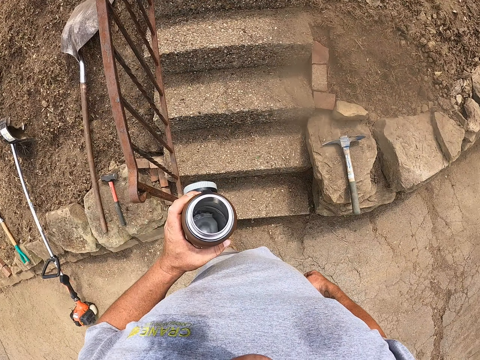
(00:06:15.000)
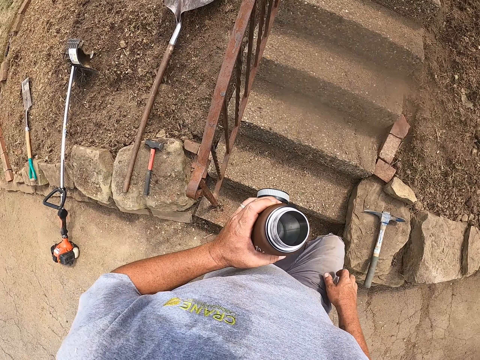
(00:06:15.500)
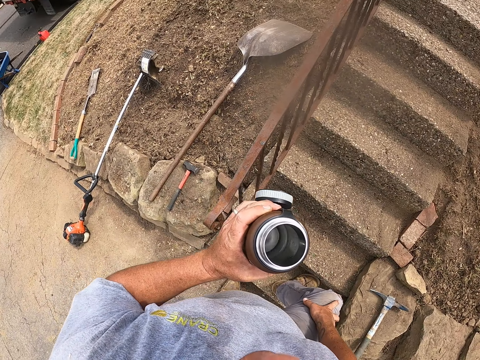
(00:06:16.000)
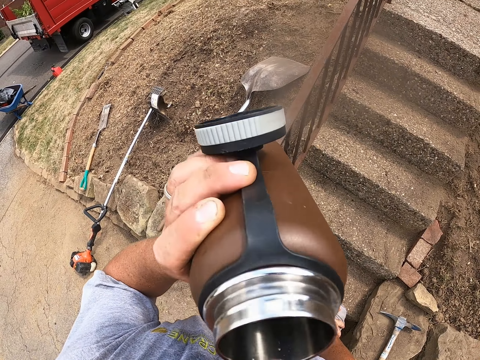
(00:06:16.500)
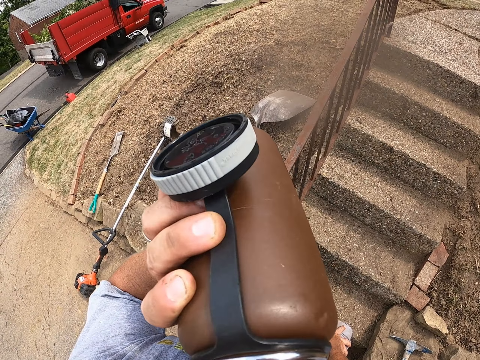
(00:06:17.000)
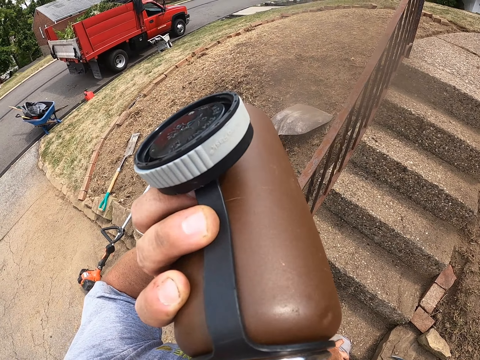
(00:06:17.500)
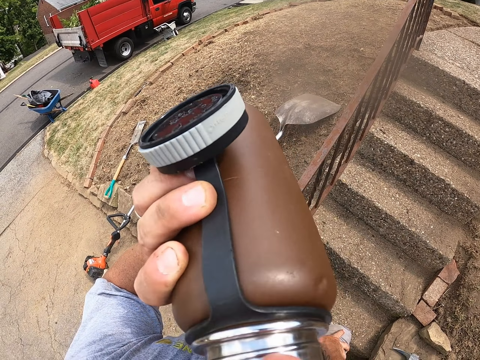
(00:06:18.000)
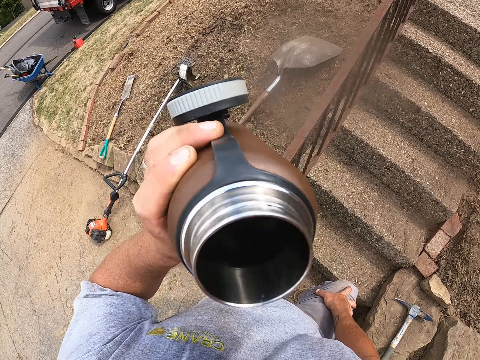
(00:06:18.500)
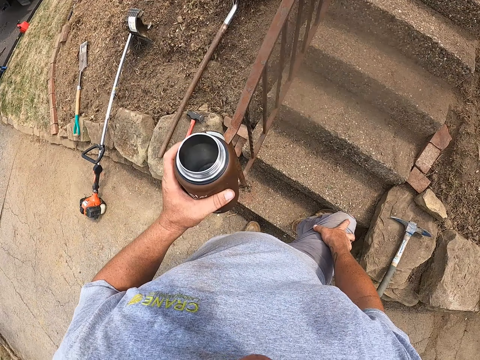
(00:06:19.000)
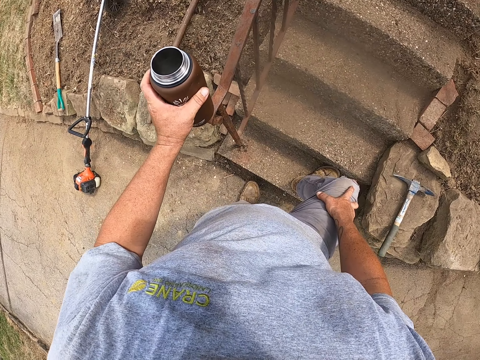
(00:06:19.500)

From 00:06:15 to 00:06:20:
The camera wearer puts a bottle down. They move a leg. They drink from the bottle. They put the bottle down.

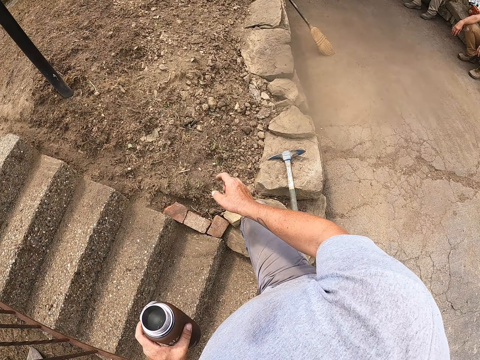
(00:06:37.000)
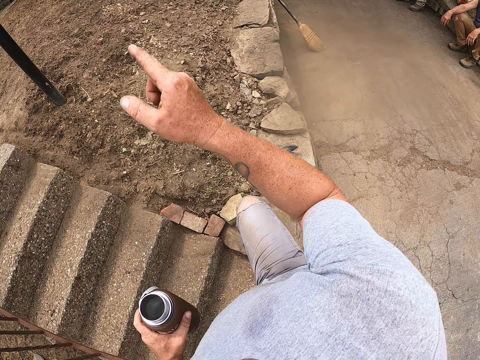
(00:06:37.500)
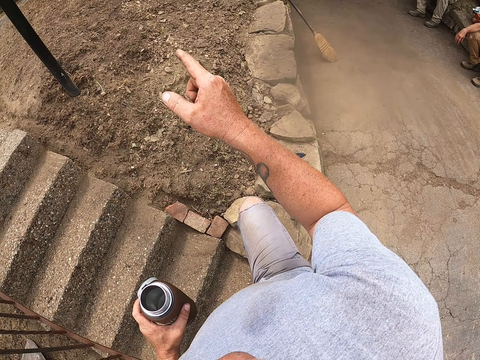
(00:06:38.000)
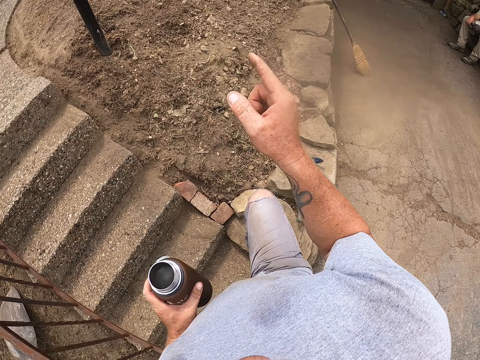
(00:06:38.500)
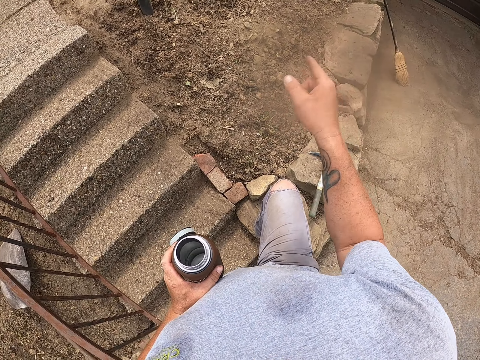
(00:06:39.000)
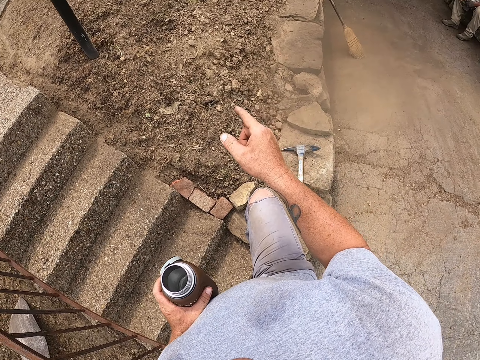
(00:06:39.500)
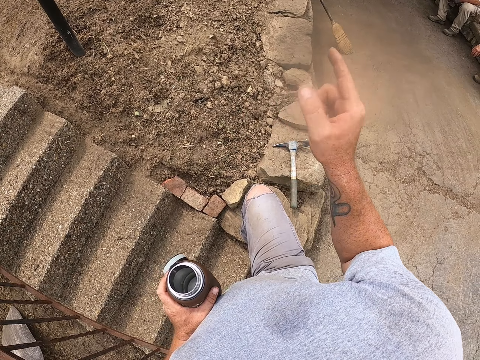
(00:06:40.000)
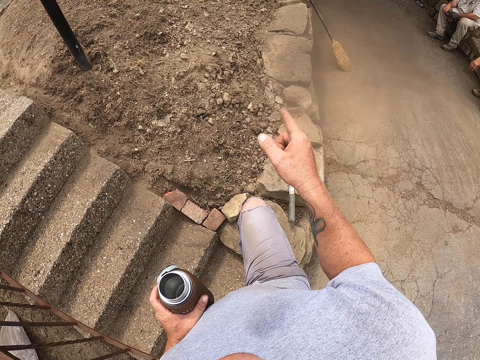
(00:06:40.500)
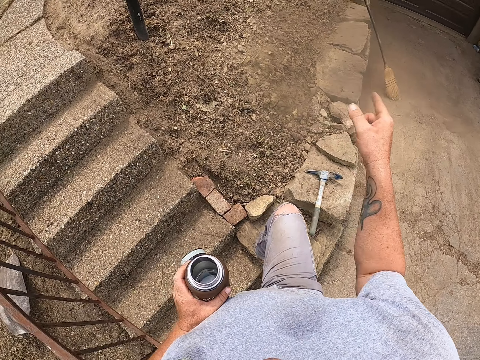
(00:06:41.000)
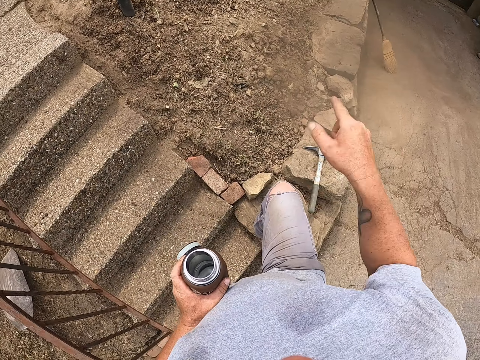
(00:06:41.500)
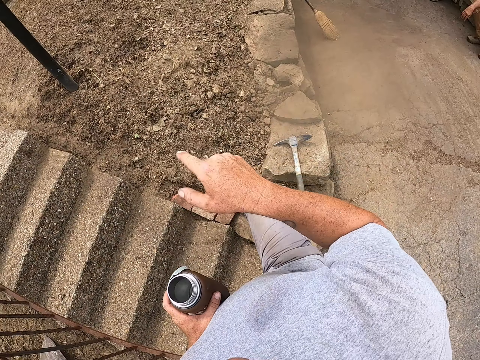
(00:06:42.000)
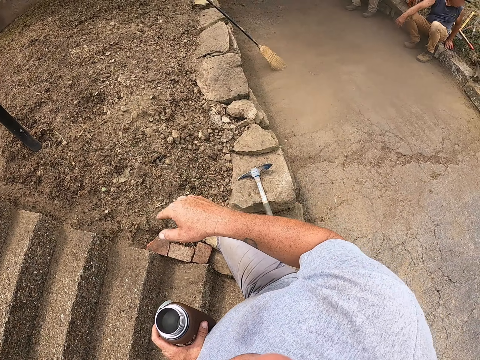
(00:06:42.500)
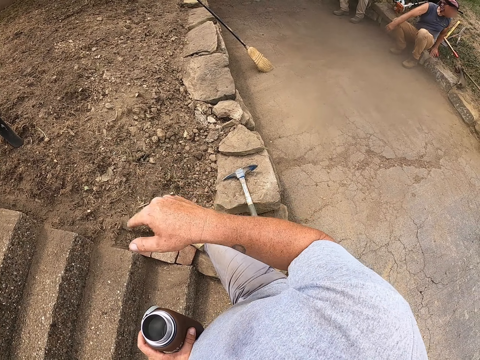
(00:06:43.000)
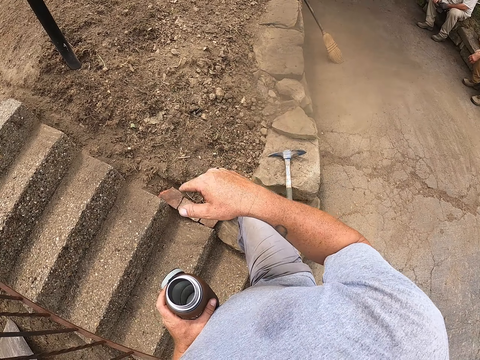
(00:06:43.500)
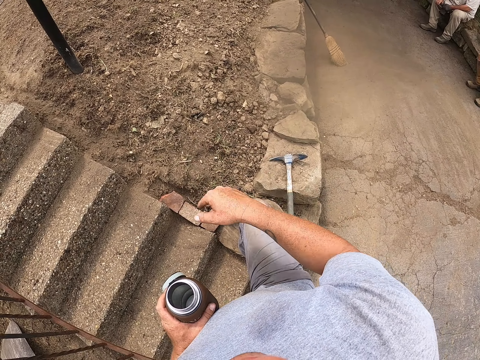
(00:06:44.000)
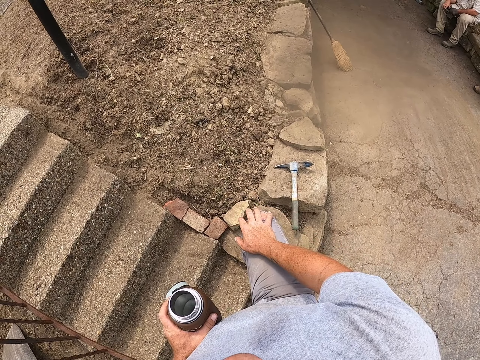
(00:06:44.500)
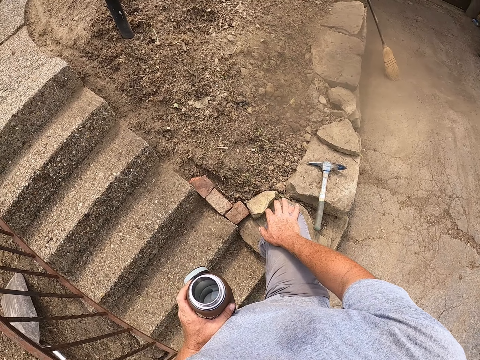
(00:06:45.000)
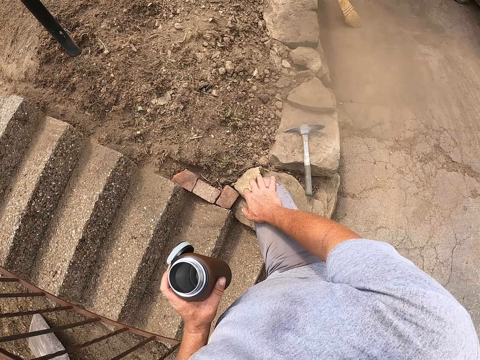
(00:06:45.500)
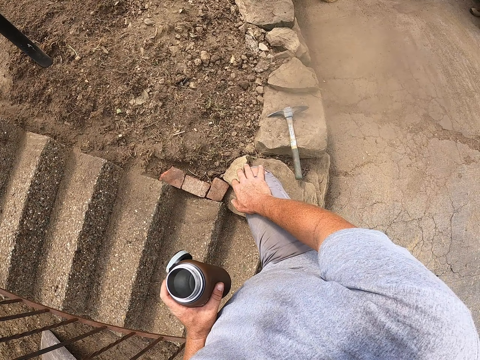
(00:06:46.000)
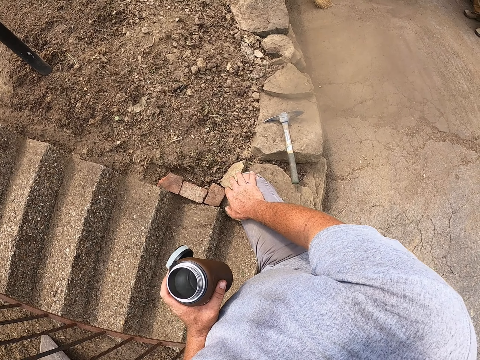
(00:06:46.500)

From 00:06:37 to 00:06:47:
The camera wearer puts down a bottle. They move a hand. They look around. They look around again. They move a hand.

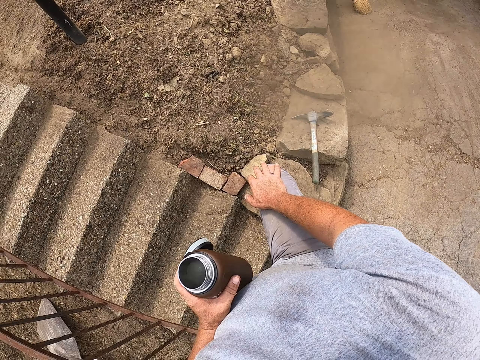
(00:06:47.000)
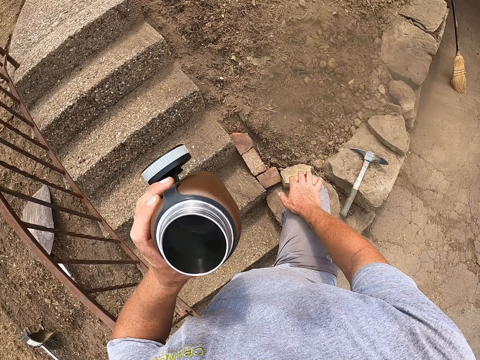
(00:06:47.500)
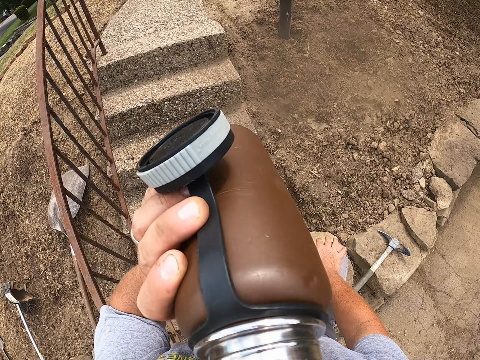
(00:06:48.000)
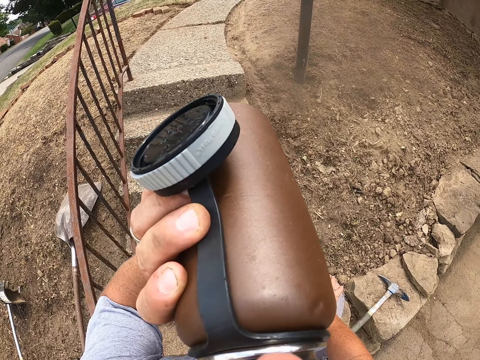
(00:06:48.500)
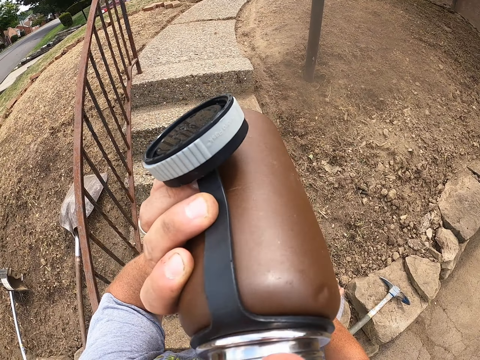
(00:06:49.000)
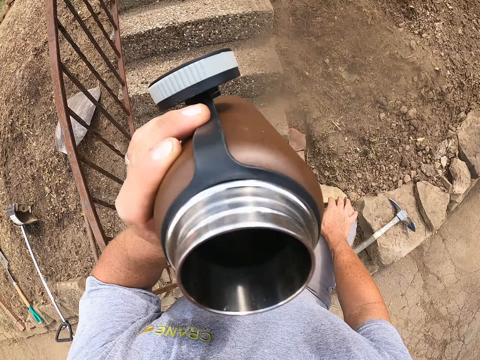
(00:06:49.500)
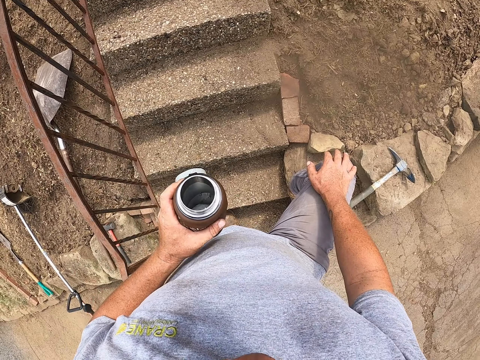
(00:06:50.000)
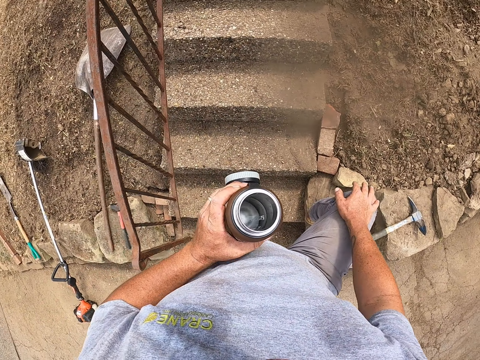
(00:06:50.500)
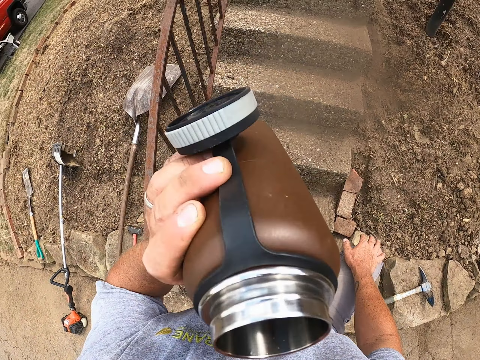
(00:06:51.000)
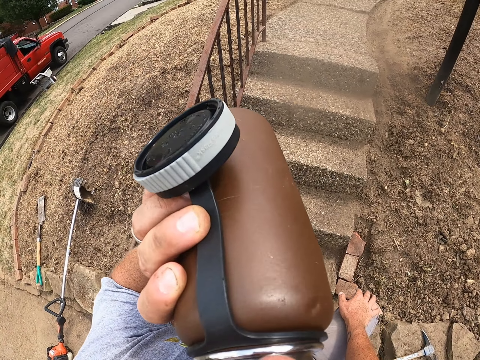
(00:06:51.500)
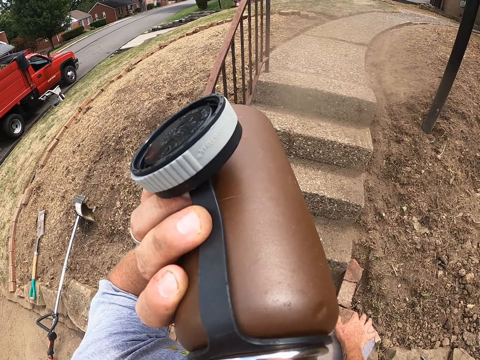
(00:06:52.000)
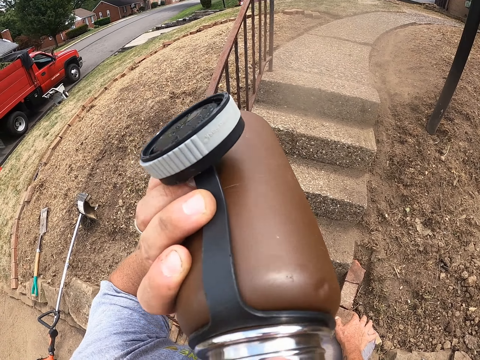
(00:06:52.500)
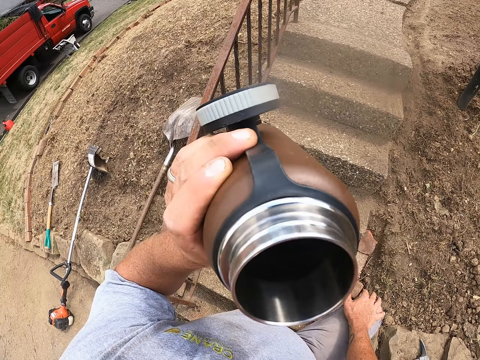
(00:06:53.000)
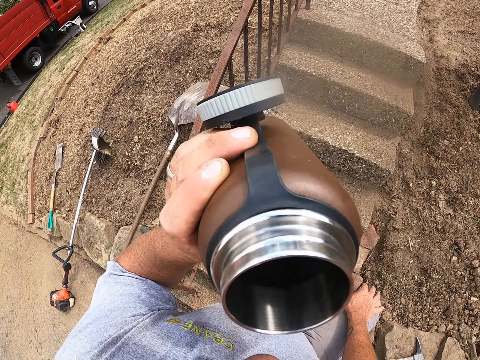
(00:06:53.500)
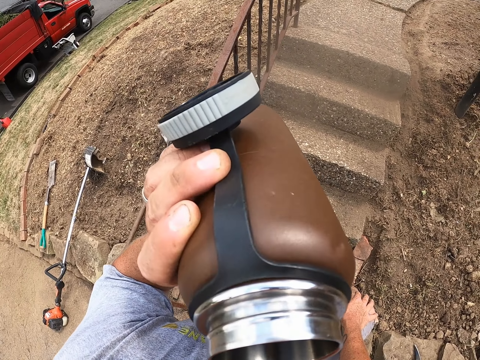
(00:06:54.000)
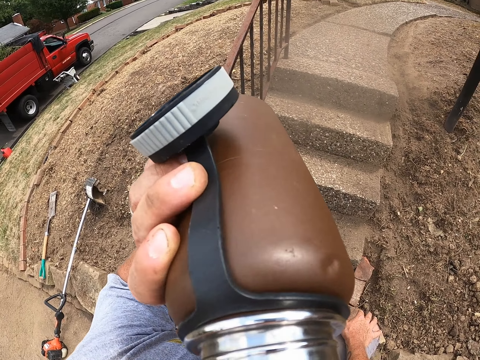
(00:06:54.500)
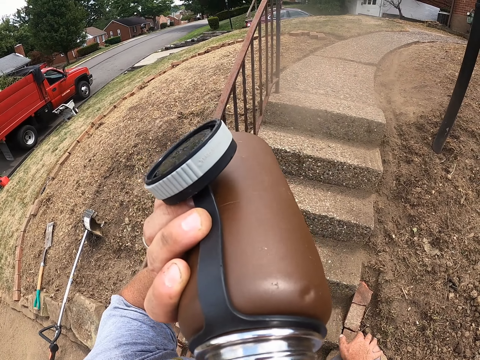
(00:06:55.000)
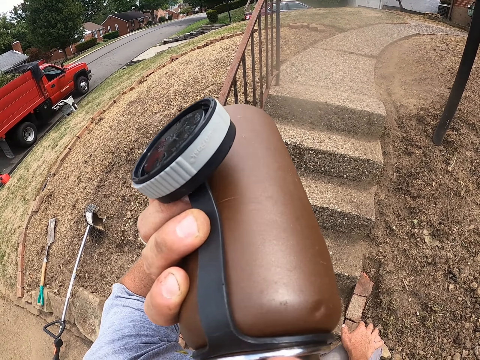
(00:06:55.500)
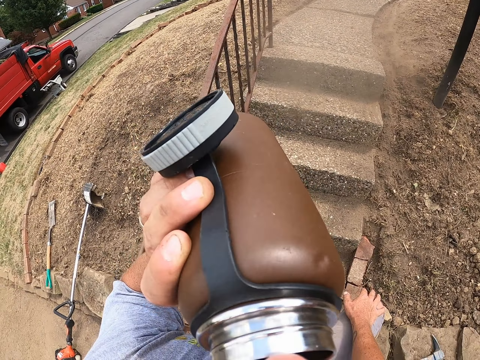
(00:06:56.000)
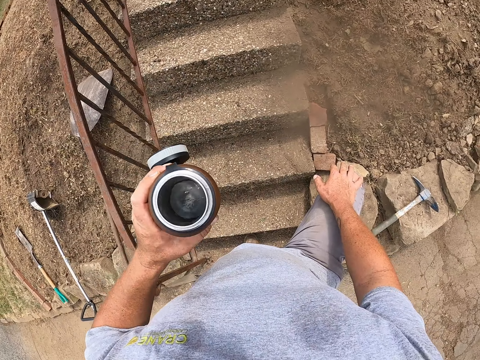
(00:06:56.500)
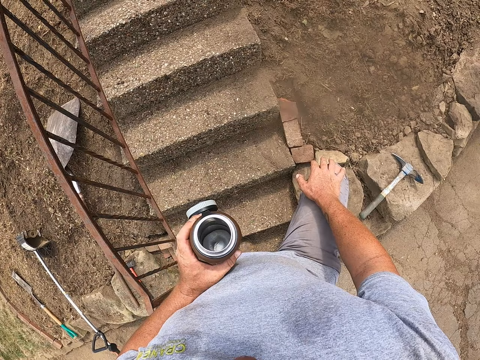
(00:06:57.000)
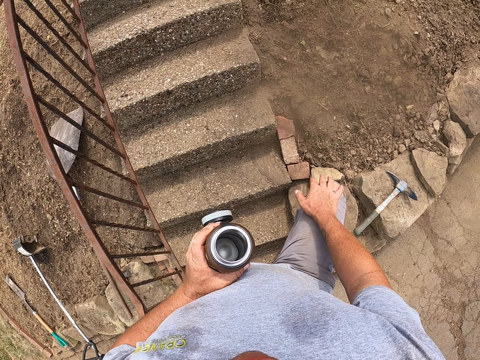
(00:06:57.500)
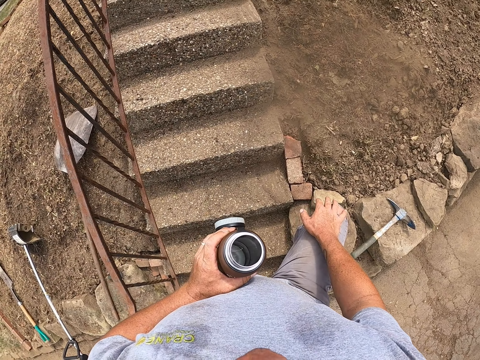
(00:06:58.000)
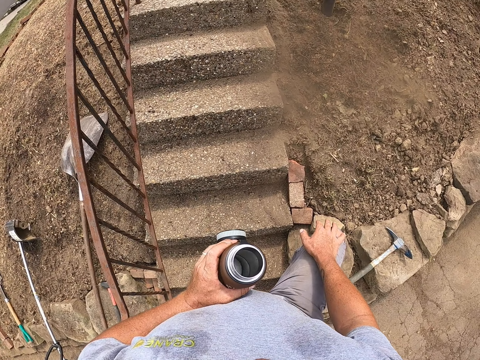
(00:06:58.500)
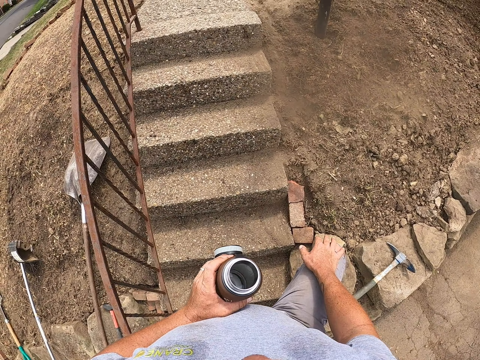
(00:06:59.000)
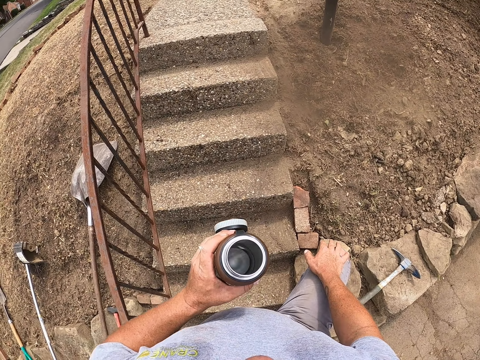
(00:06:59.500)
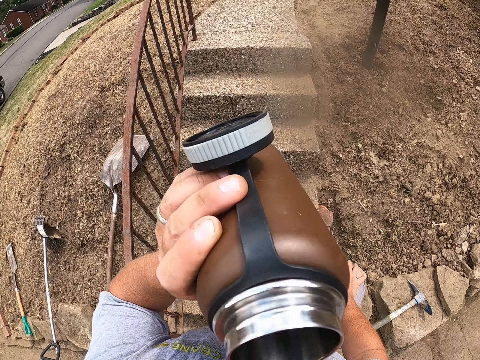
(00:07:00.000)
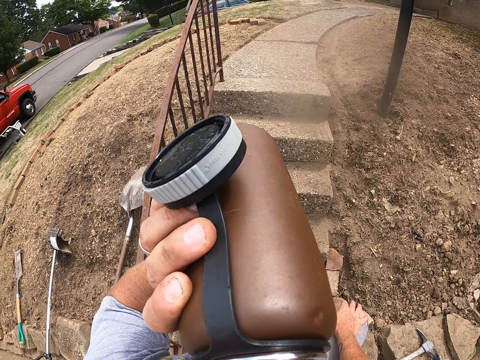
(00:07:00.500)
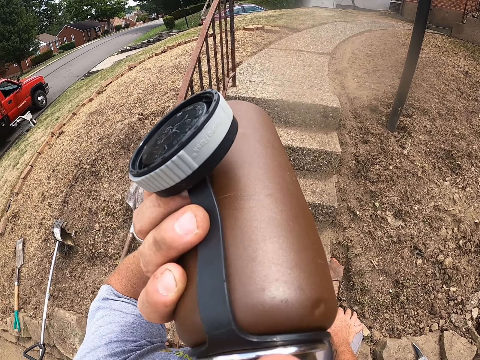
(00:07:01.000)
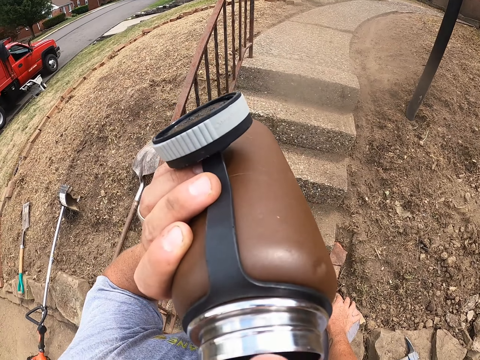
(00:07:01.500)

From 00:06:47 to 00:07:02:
The camera wearer drinks water from a bottle. They put down the bottle. They drink from the bottle. They put down the bottle. They drink from the bottle. They put down the bottle. They look around. They drink from the bottle.
